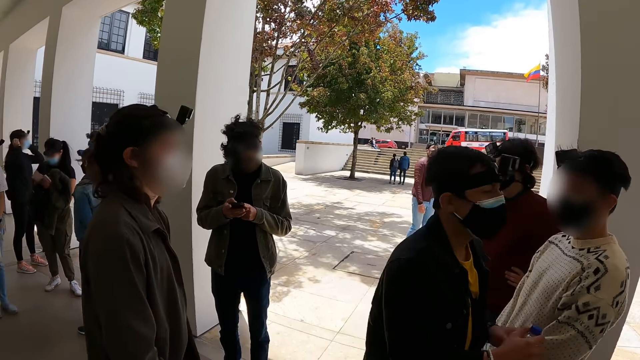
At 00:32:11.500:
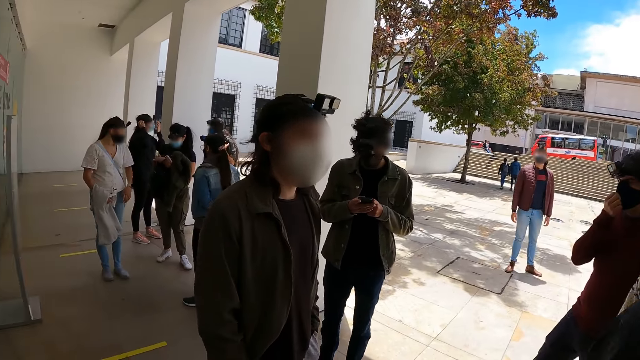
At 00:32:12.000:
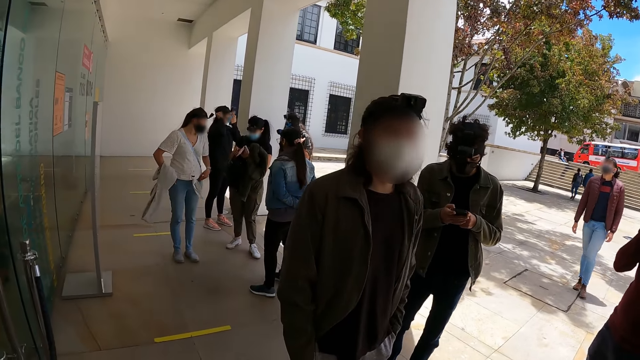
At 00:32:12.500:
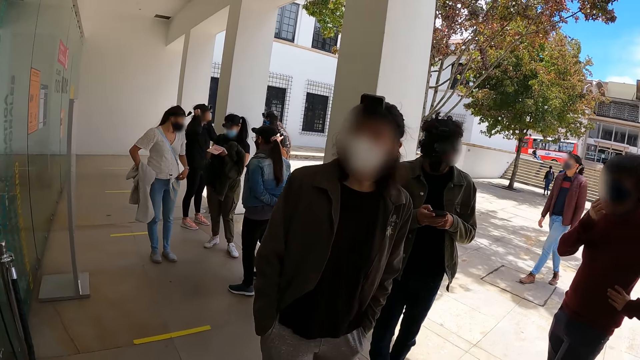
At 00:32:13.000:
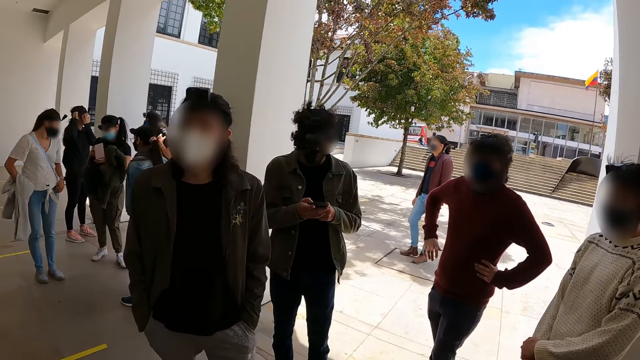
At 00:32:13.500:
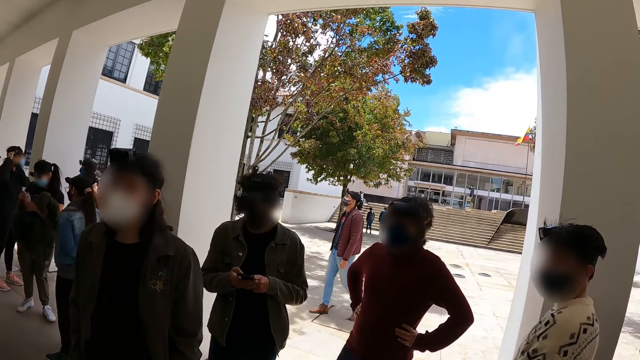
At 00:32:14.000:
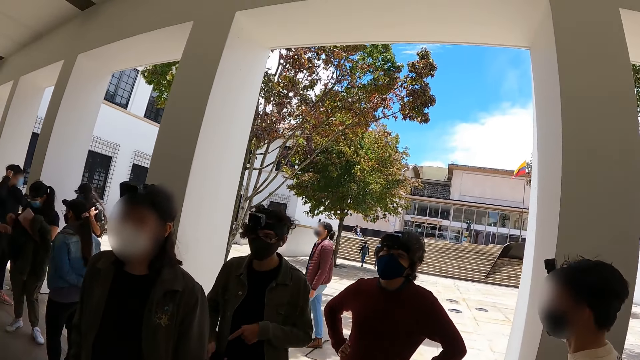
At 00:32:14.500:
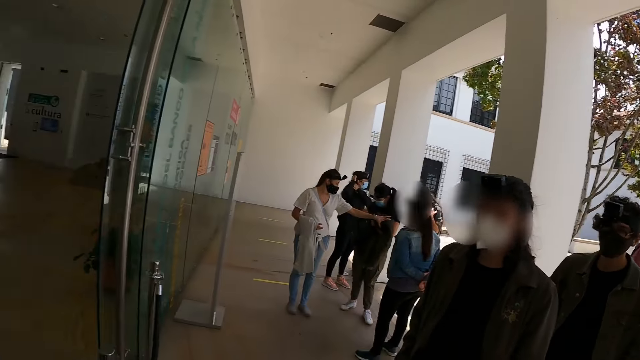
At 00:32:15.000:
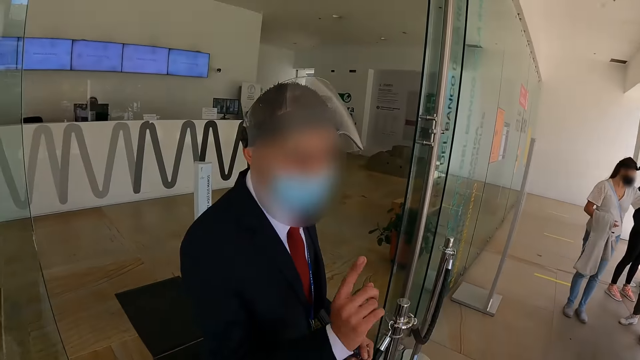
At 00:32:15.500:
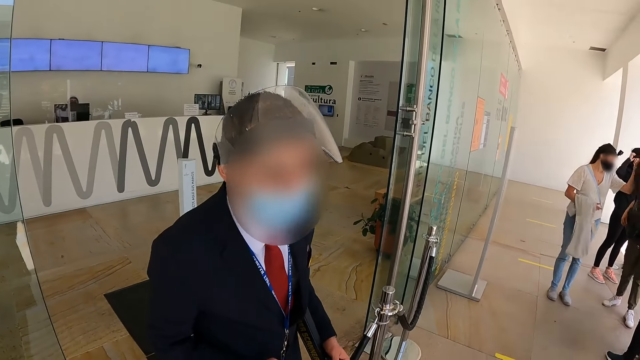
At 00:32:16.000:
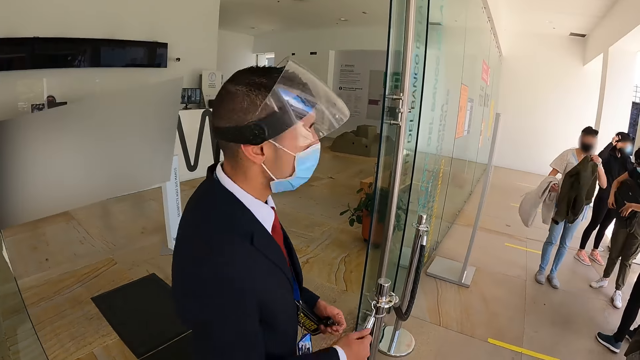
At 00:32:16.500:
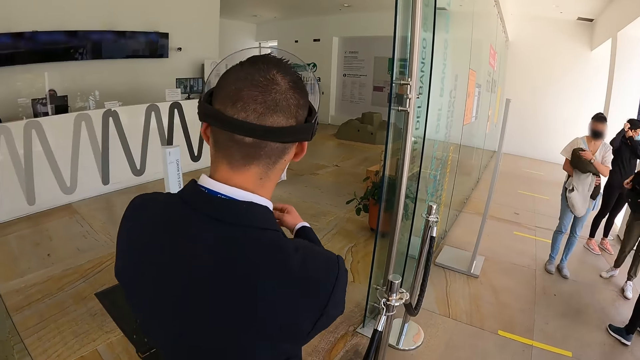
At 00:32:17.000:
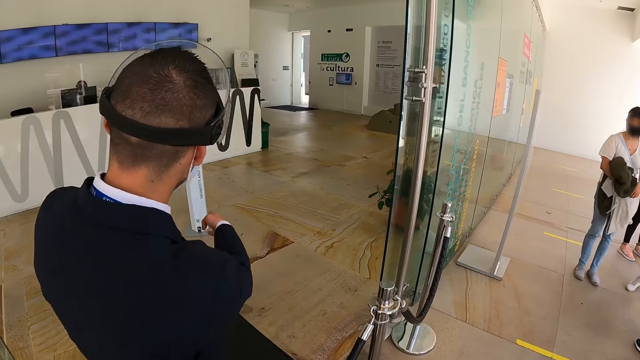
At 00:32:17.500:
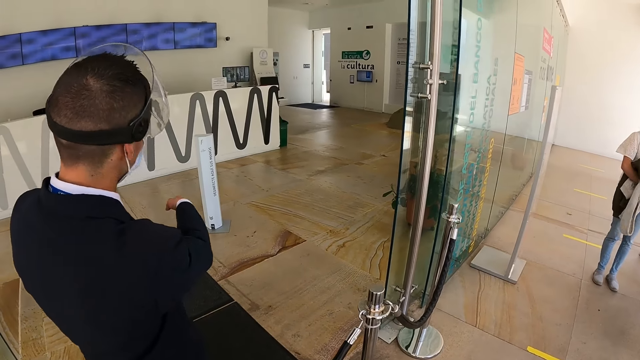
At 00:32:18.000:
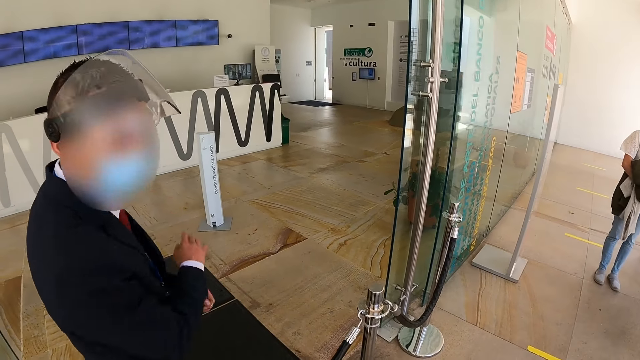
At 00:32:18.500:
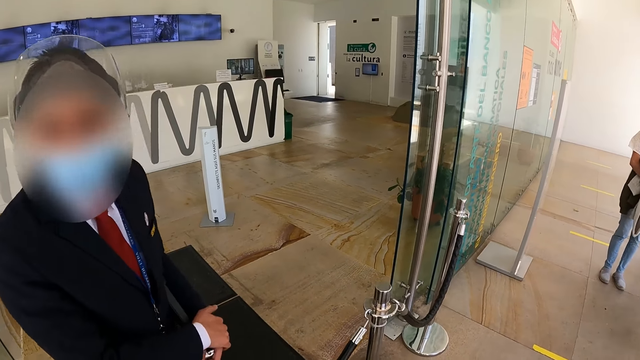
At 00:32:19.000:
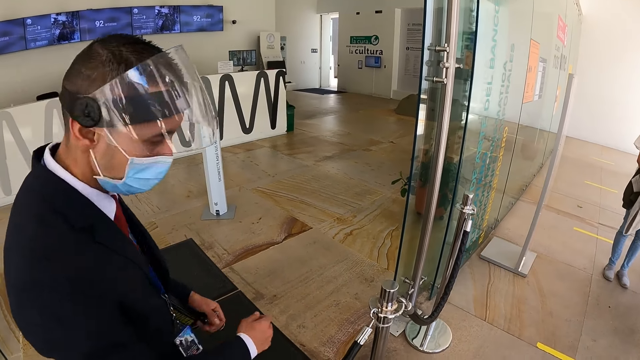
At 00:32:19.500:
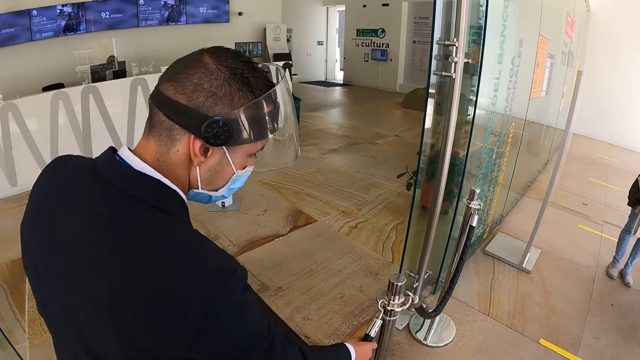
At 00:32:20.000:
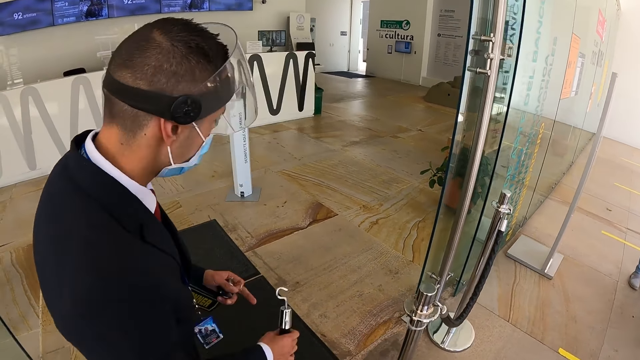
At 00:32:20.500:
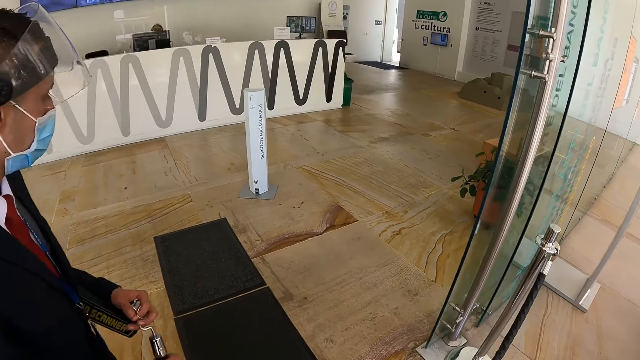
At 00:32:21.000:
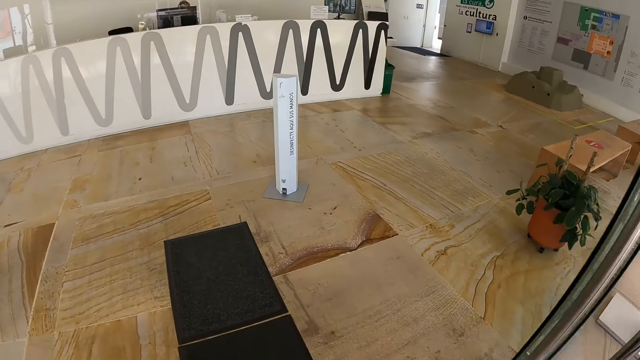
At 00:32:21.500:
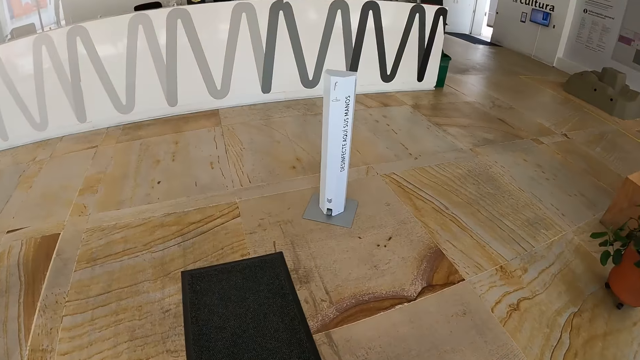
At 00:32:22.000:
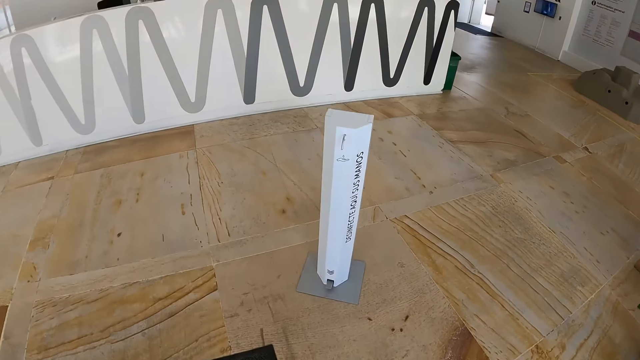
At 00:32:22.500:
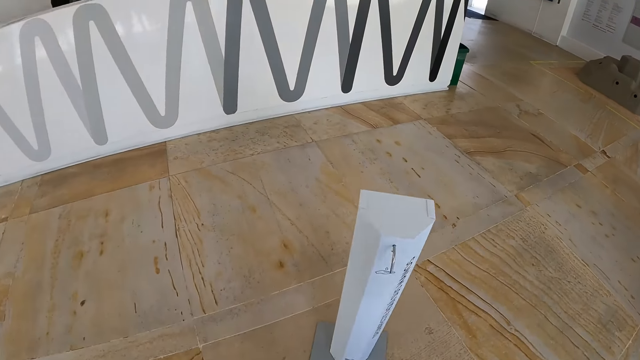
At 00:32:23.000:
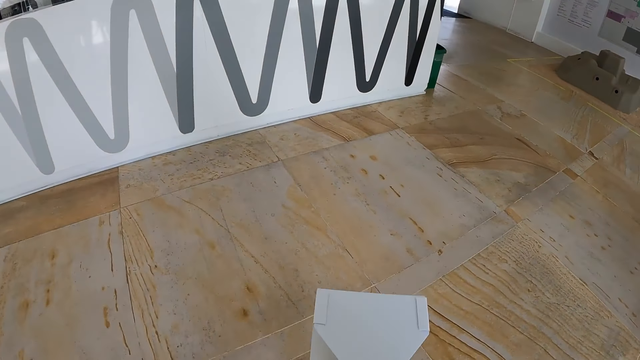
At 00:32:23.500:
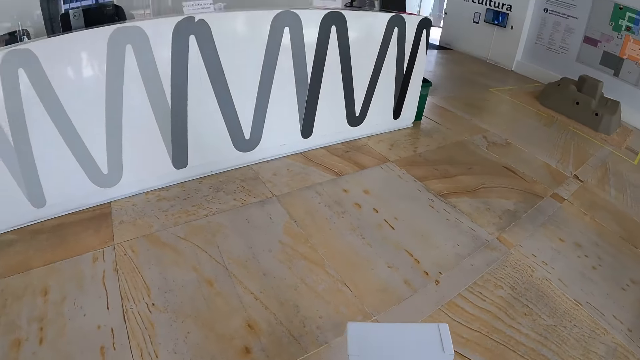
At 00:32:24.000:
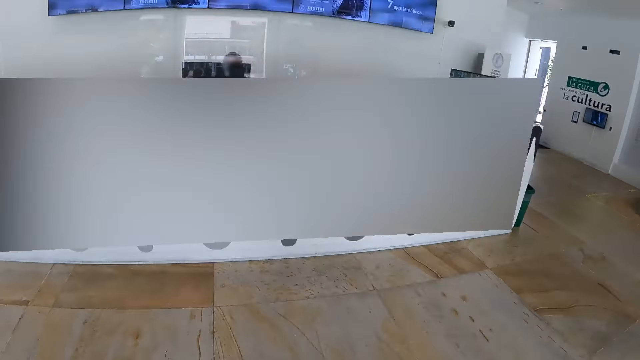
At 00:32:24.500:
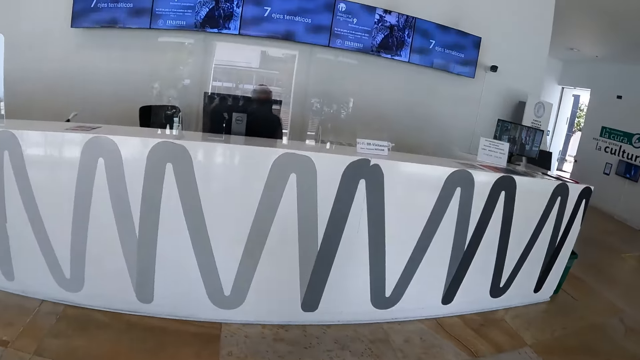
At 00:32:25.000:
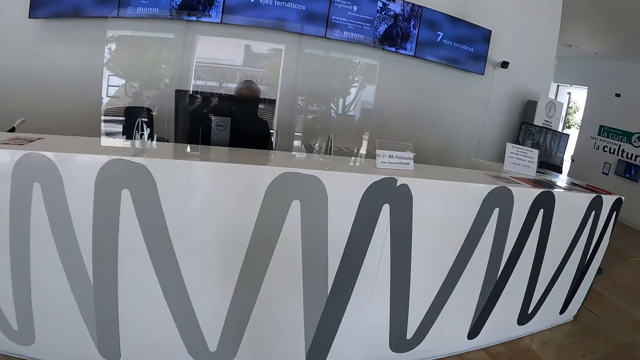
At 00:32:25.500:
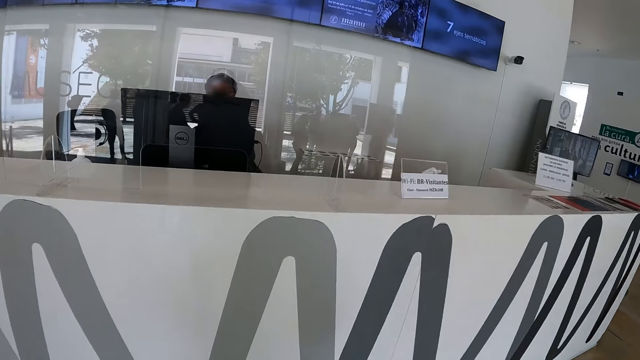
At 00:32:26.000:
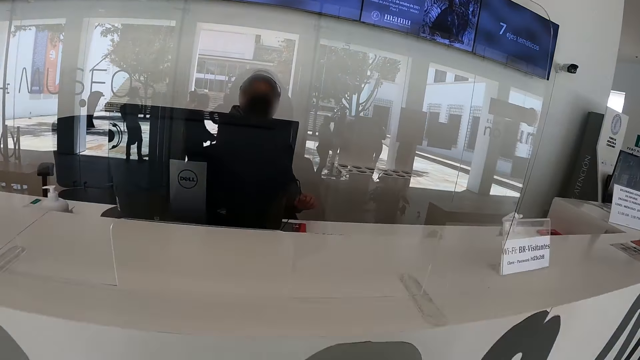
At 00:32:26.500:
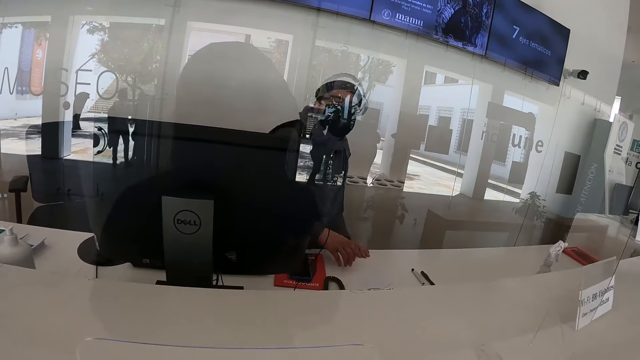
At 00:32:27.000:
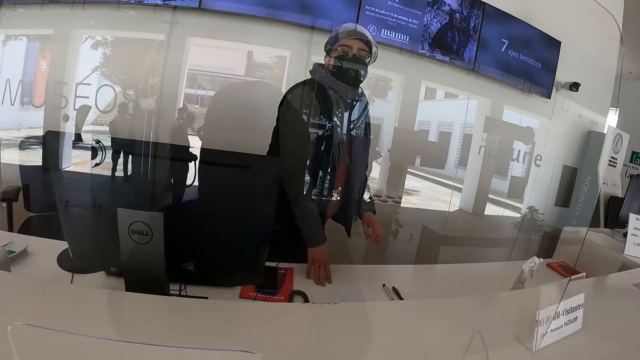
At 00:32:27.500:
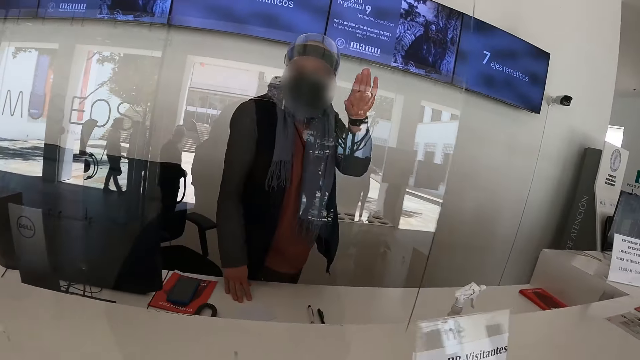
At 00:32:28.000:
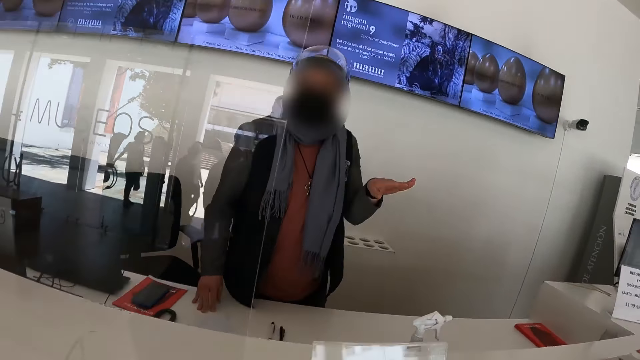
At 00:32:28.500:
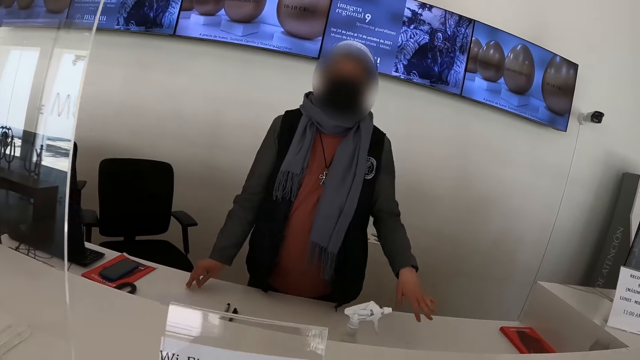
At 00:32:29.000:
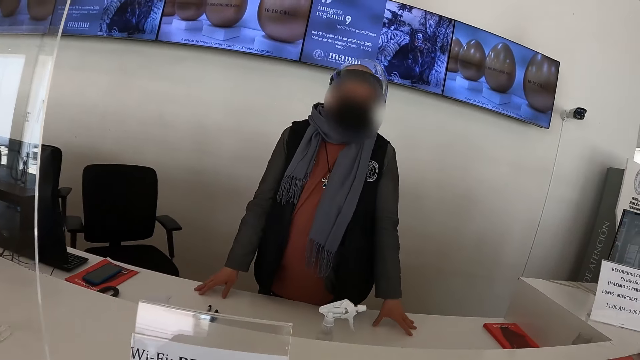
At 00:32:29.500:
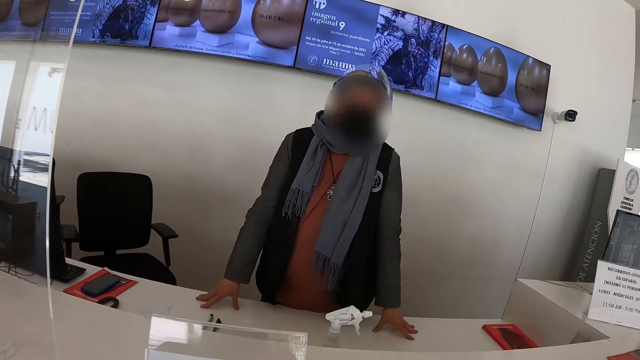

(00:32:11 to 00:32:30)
A man moves his hands. The camera wearer interacts with the man. The man turns and points with his finger. The man looks at the camera wearer. The man lifts the retractable belt for the camera wearer. The camera wearer walks in the building. Another man looks at the camera wearer through the window, stands up, attends to the camera wearer and moves his hands. The camera wearer moves towards the other man. The other man converses with the camera wearer.

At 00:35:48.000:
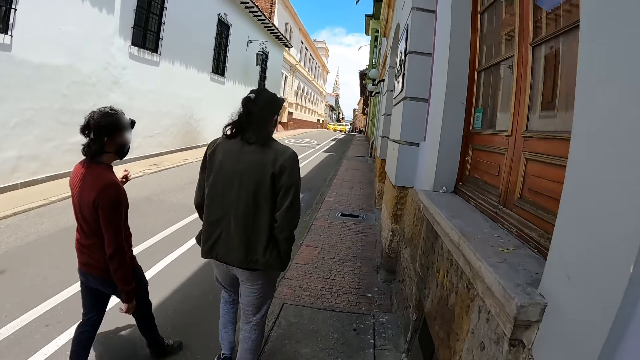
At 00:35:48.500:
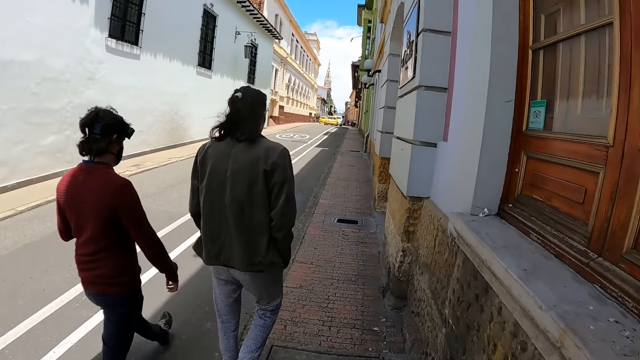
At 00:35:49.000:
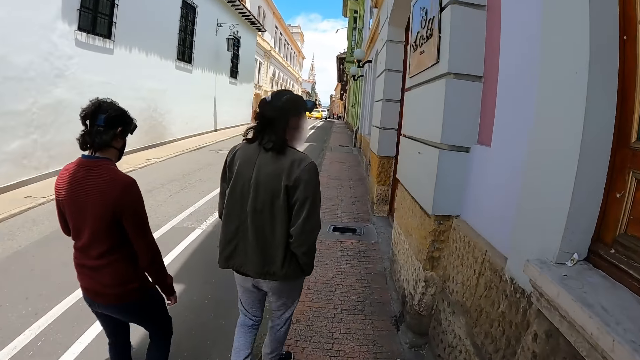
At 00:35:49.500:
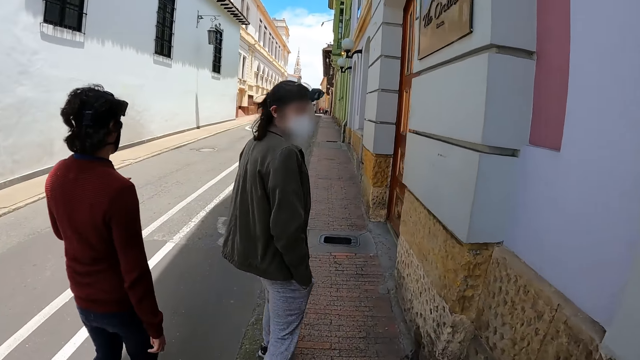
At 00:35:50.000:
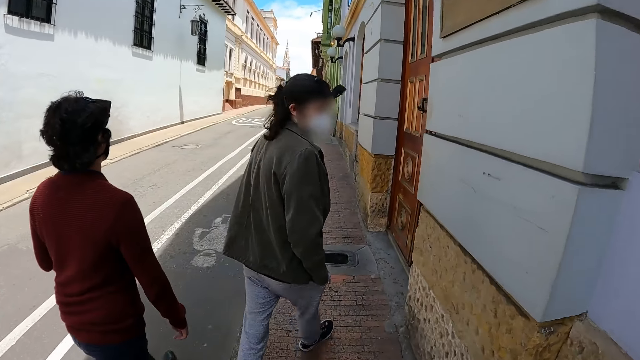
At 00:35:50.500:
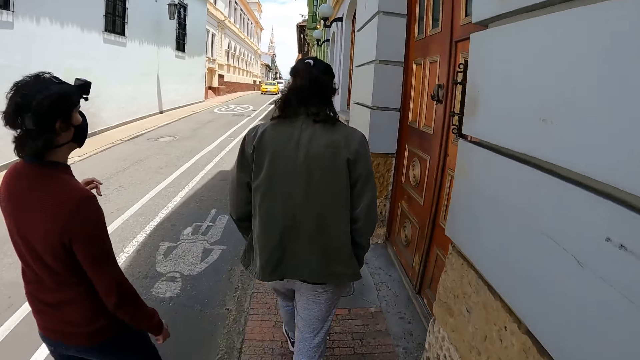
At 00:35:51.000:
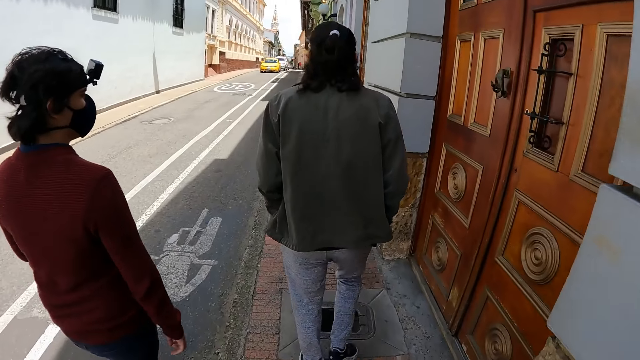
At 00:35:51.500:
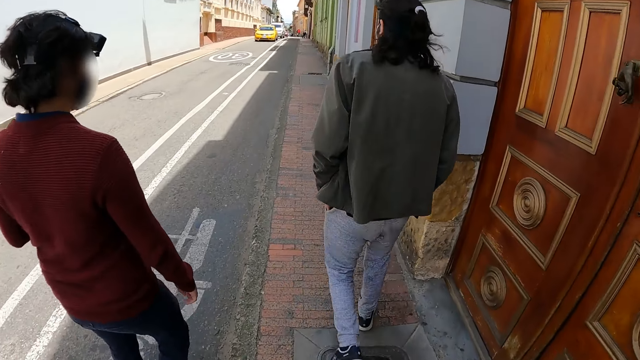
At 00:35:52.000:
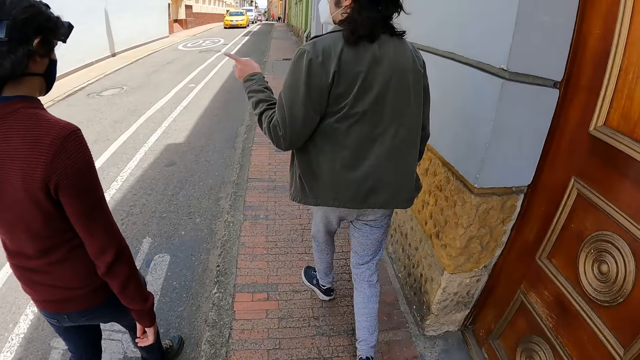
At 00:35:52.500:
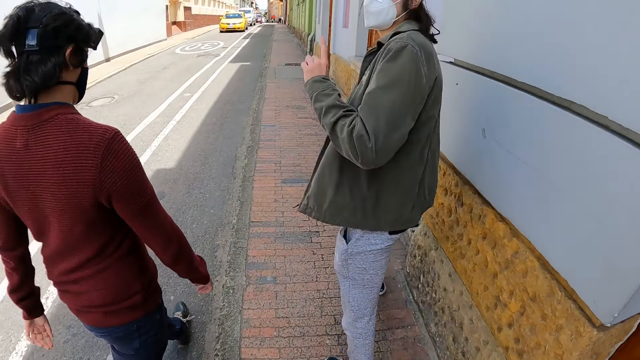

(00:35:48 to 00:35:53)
A man looks at the camera wearer. The man converses with the camera wearer.
